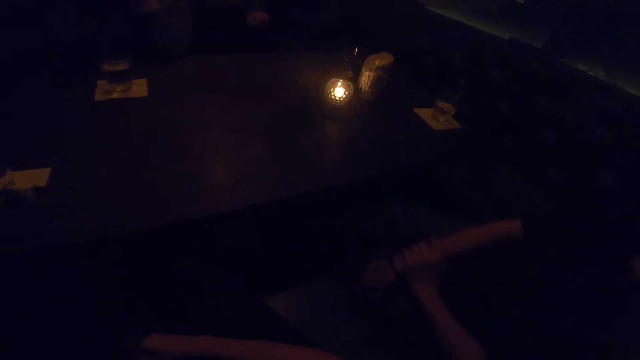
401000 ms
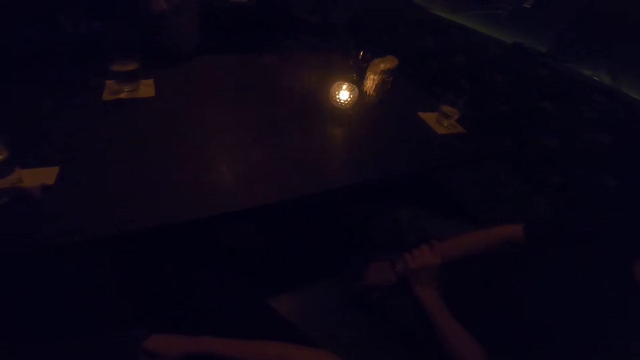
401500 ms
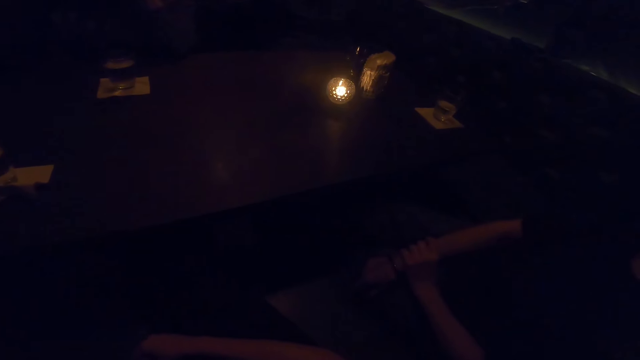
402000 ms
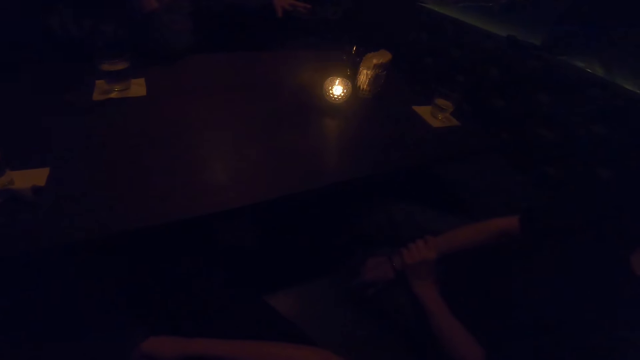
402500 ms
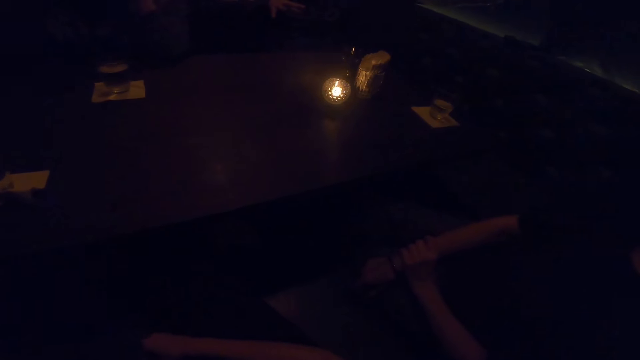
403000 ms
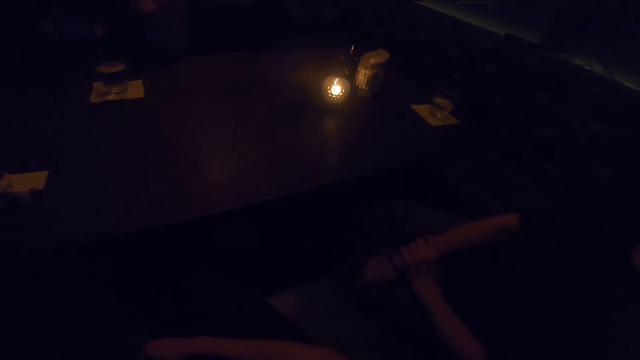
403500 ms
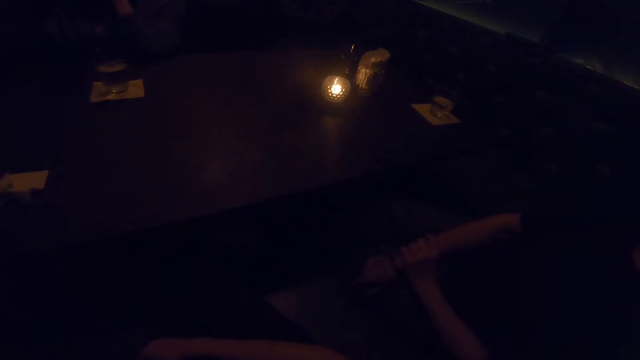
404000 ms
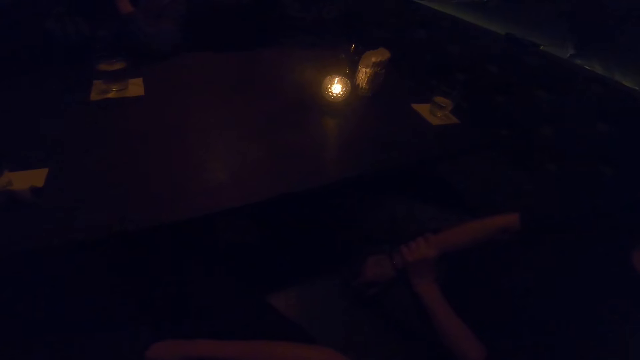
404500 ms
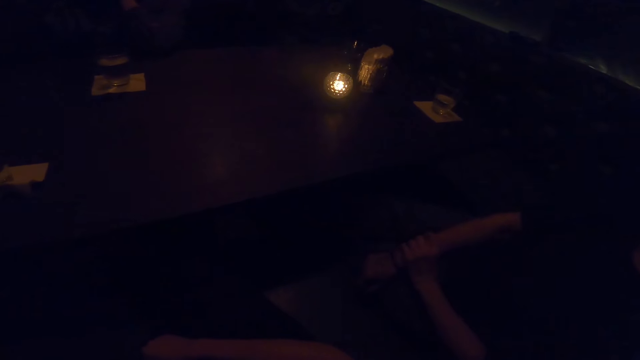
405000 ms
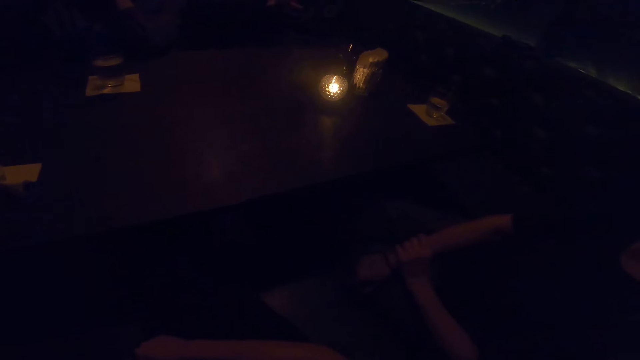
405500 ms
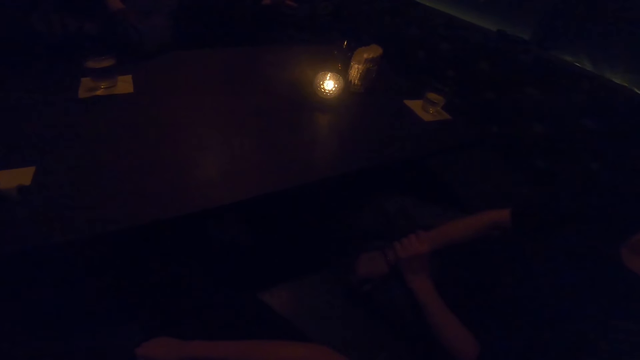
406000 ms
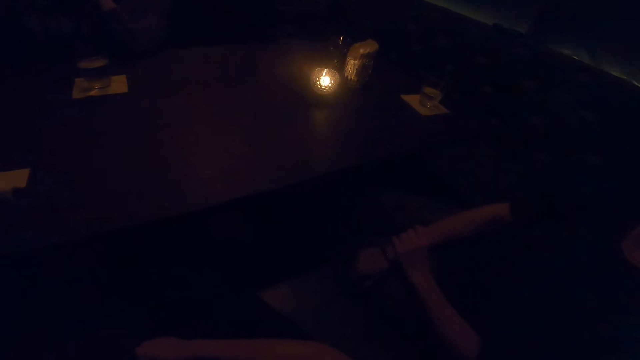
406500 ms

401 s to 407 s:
The camera wearer makes a sound. A man talks to a woman, another woman and the camera wearer.

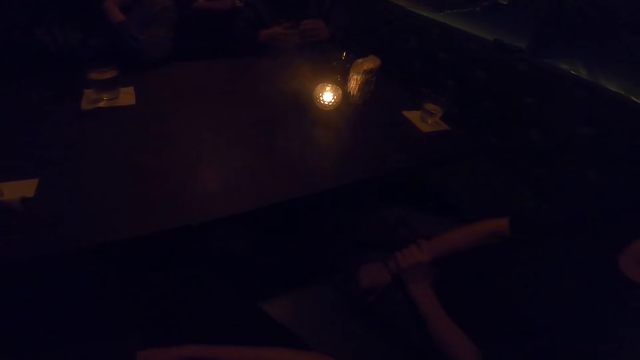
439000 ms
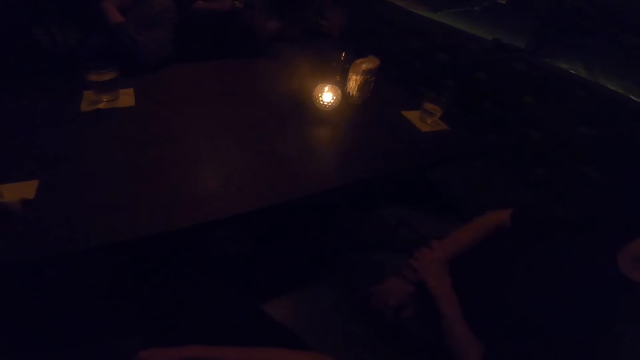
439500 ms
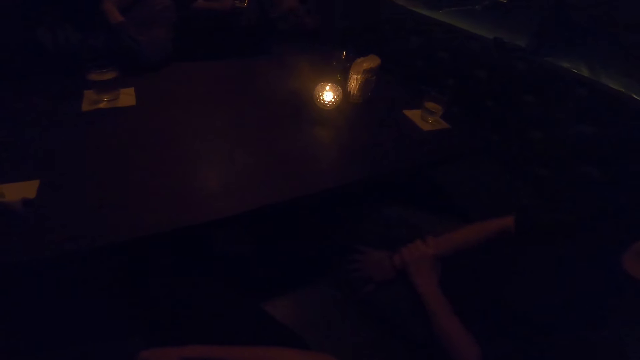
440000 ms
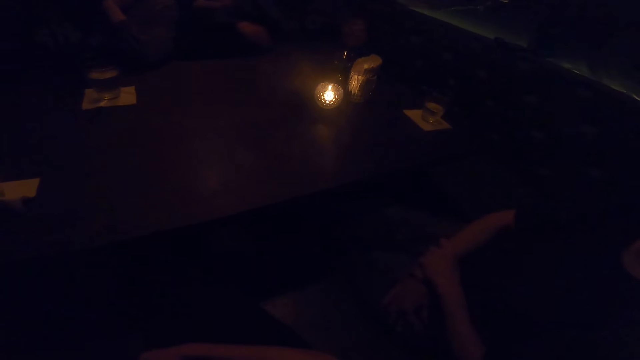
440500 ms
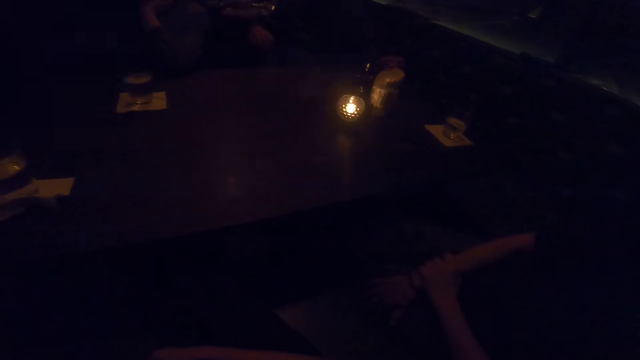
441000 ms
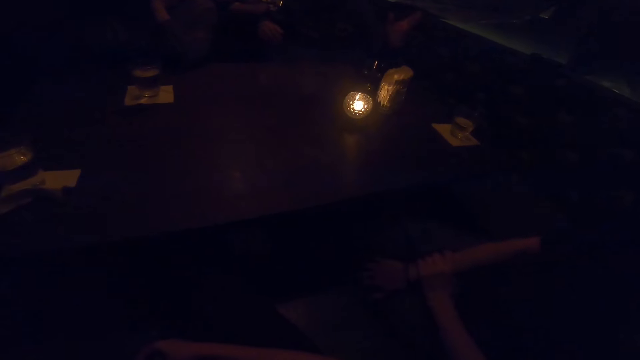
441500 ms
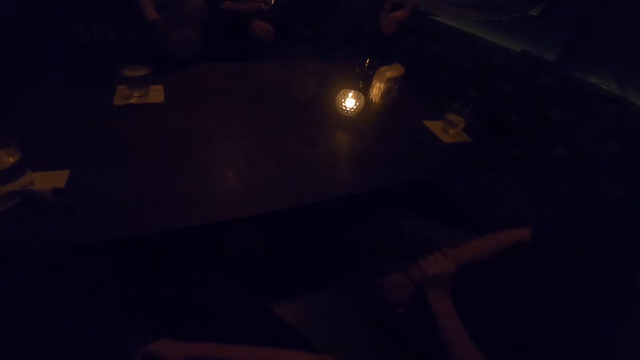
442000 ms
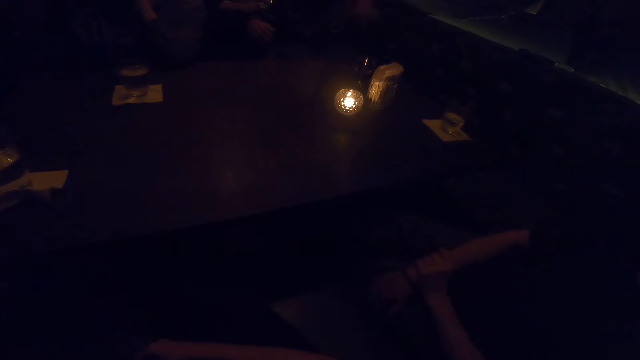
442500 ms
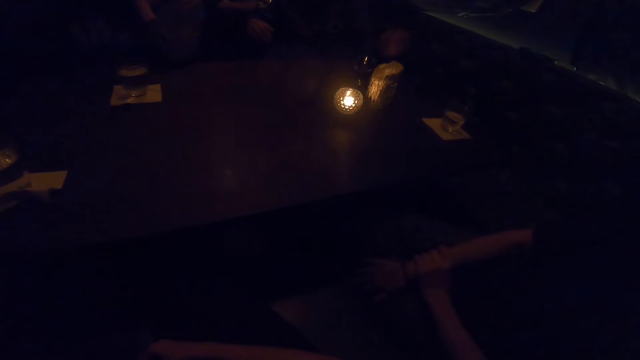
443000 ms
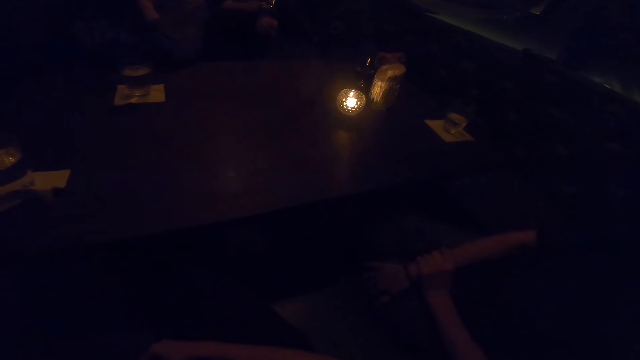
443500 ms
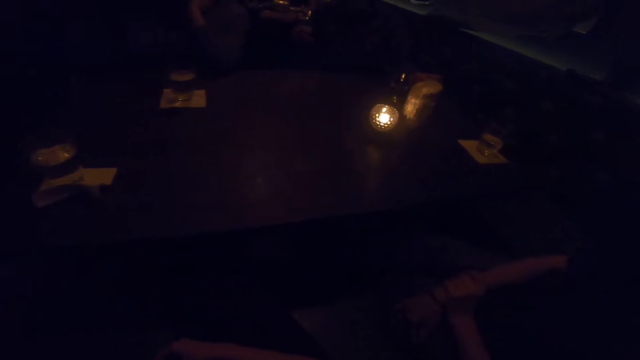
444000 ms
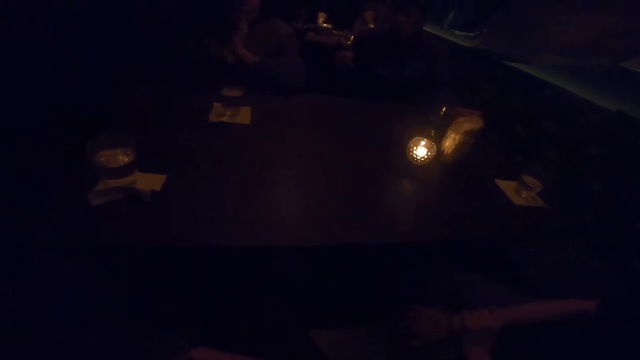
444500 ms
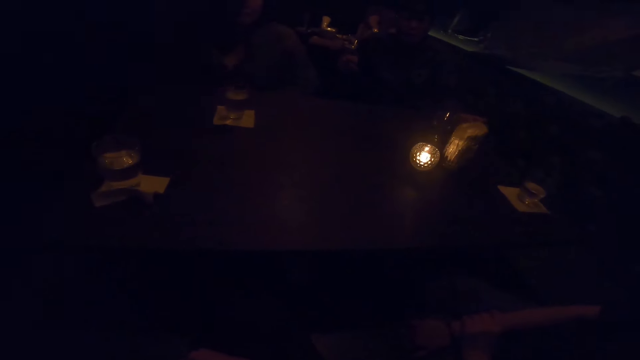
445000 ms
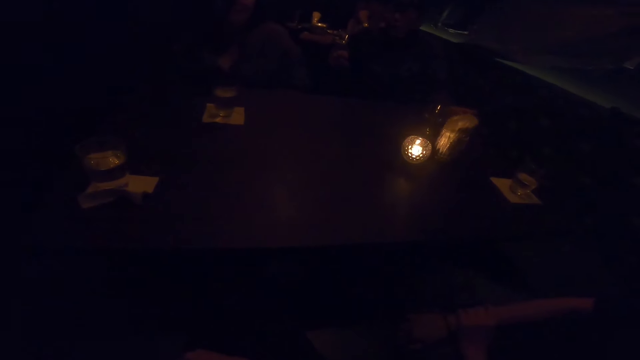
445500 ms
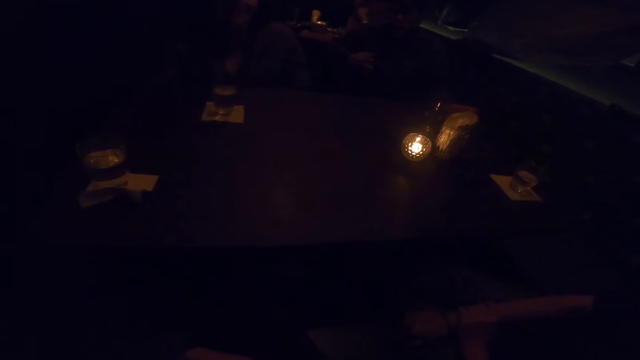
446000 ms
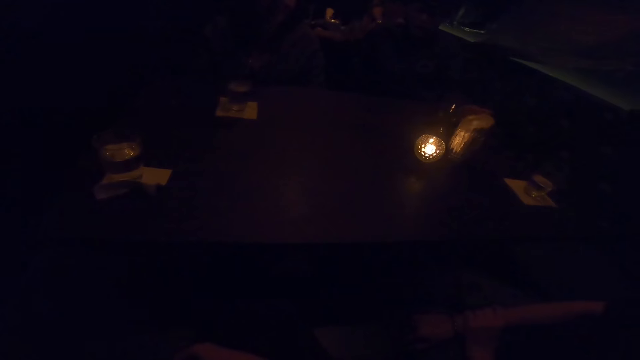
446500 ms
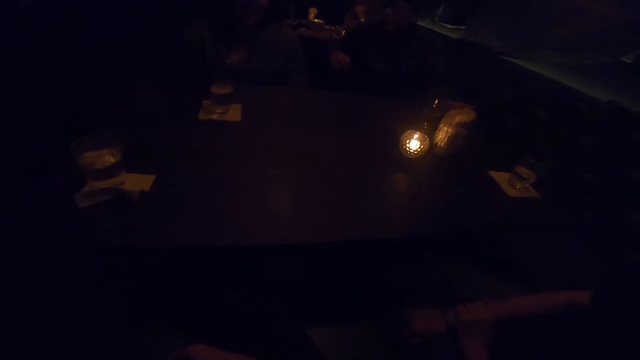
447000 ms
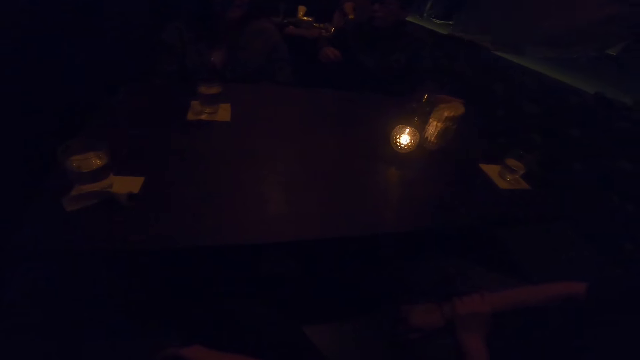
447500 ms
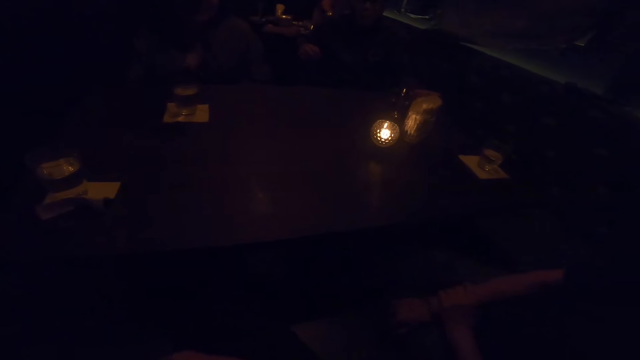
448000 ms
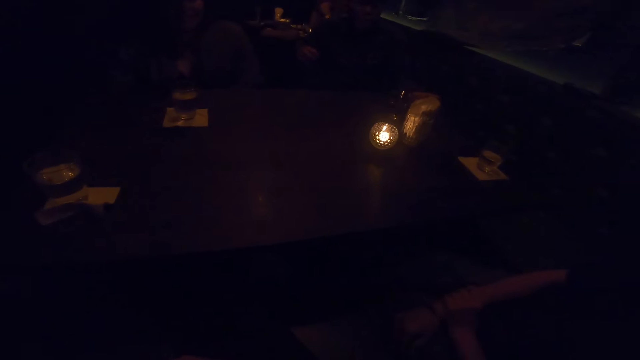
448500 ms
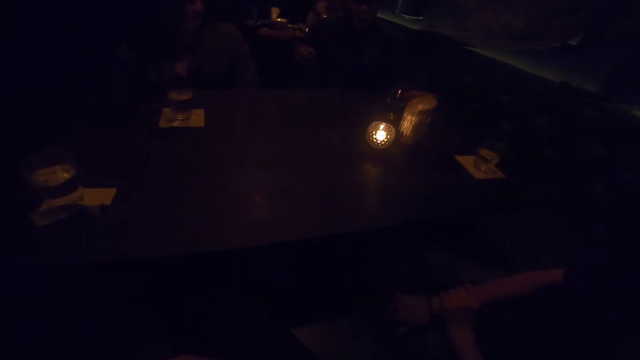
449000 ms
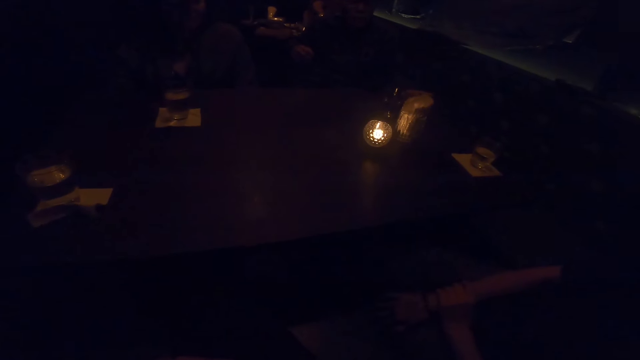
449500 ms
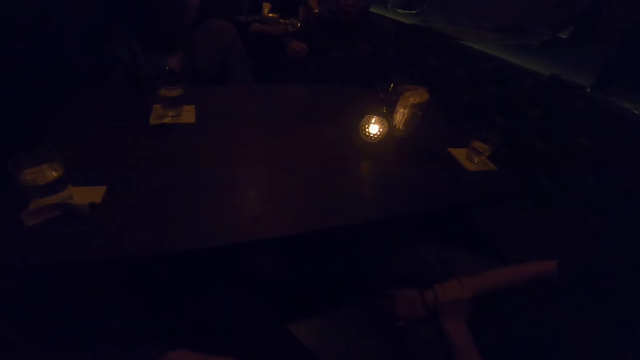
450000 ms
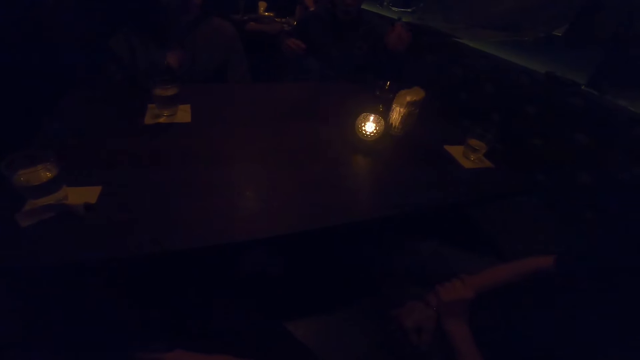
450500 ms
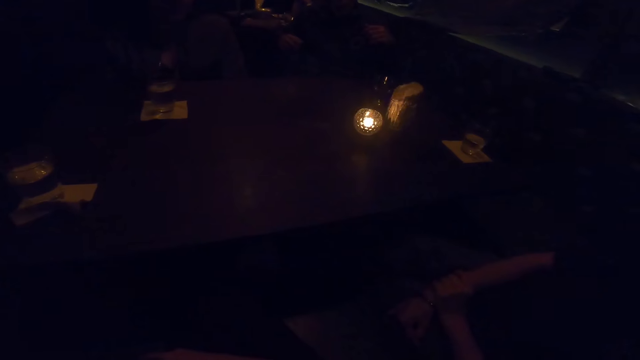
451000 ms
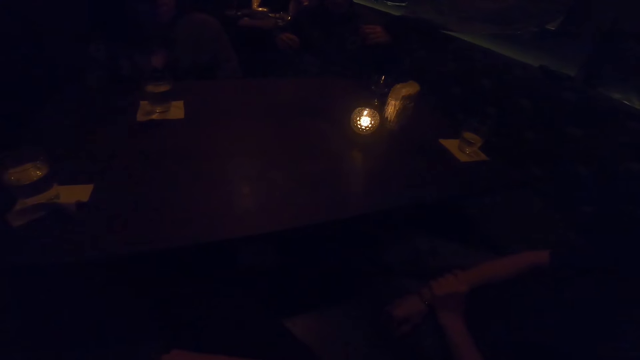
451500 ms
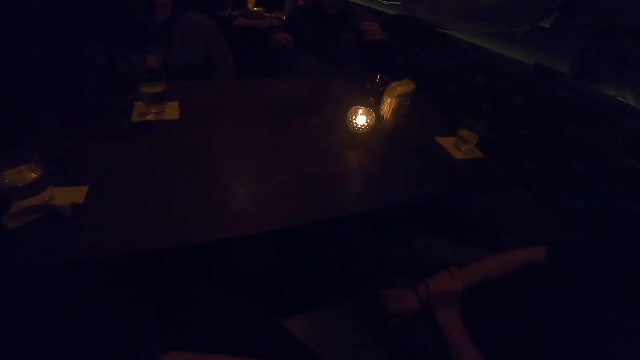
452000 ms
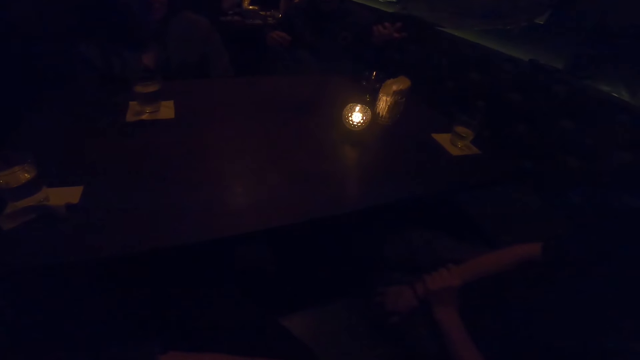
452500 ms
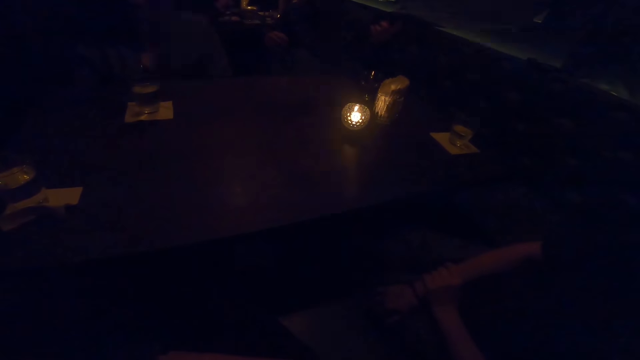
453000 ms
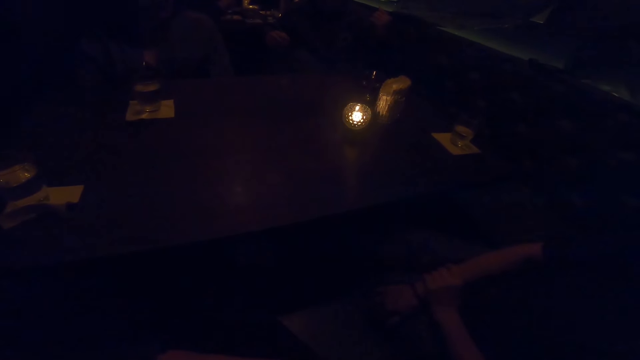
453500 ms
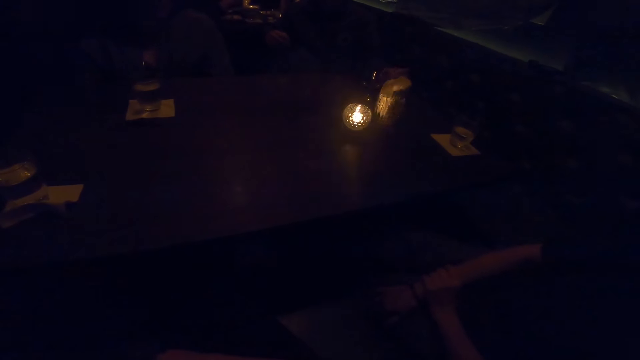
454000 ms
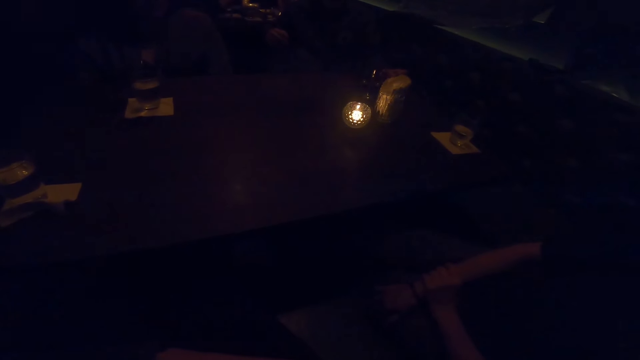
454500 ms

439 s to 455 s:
The camera wearer makes a sound. A man converses with a woman, another woman and the camera wearer. The other woman places her hand under the table. The man converses with the first woman, the other woman and the camera wearer. The man converses with them again.
